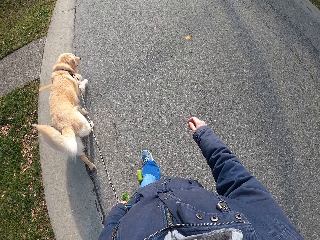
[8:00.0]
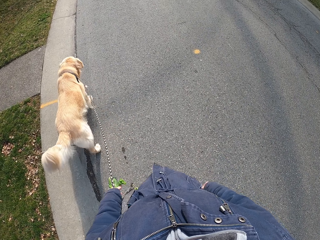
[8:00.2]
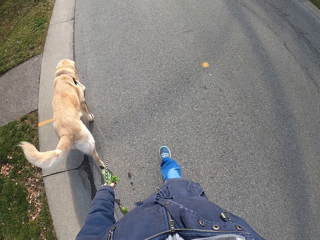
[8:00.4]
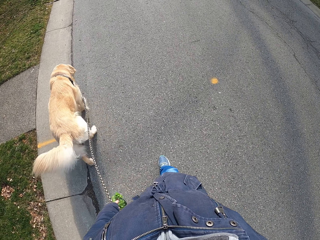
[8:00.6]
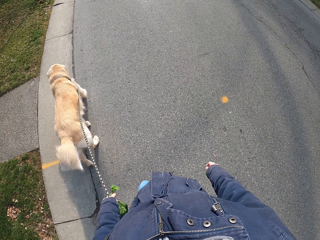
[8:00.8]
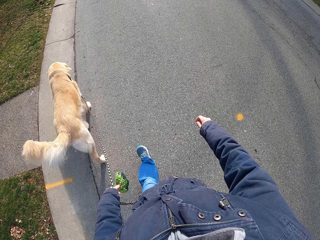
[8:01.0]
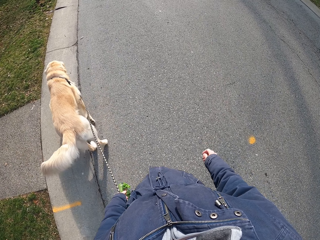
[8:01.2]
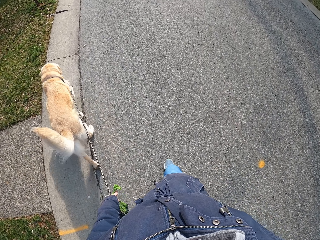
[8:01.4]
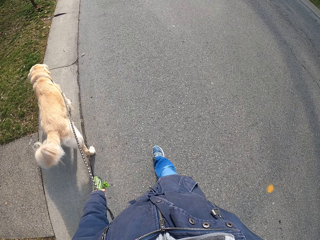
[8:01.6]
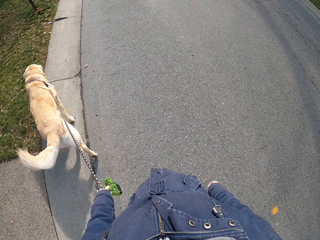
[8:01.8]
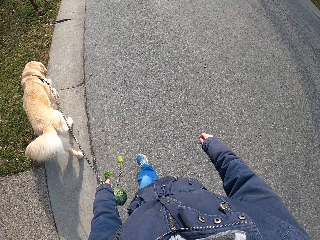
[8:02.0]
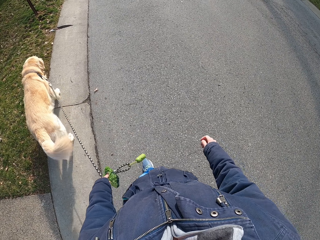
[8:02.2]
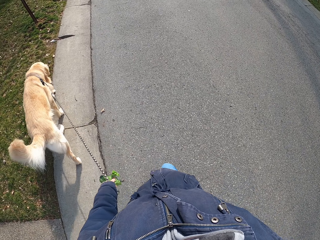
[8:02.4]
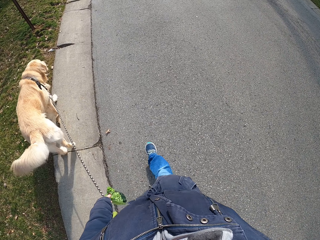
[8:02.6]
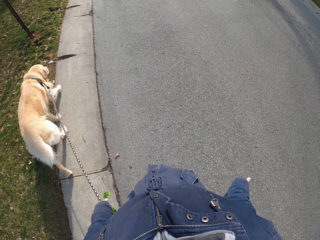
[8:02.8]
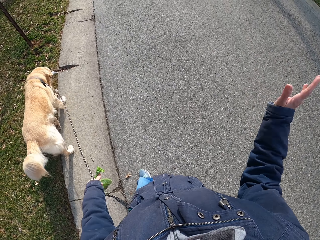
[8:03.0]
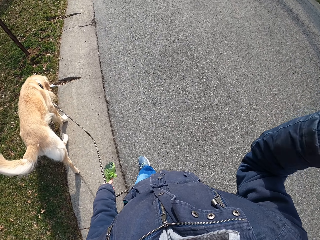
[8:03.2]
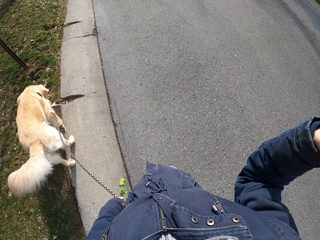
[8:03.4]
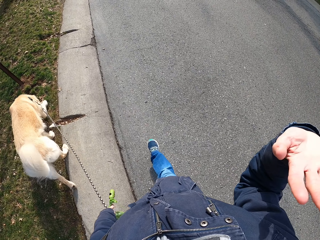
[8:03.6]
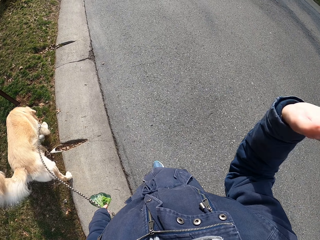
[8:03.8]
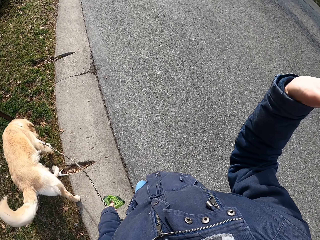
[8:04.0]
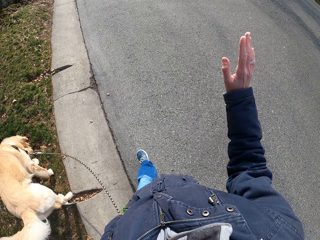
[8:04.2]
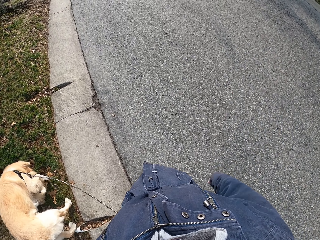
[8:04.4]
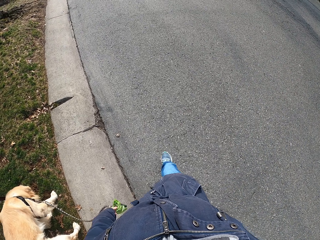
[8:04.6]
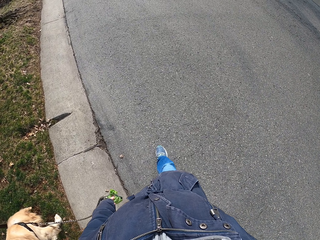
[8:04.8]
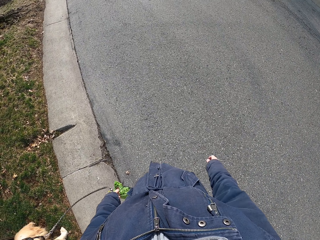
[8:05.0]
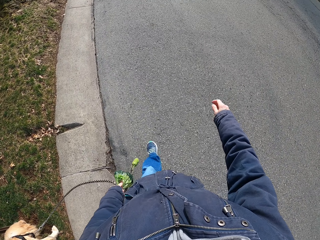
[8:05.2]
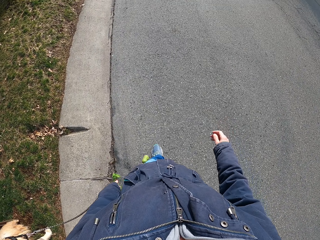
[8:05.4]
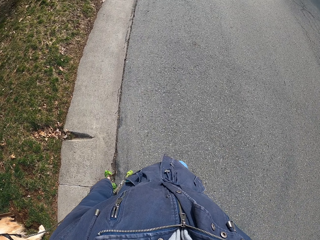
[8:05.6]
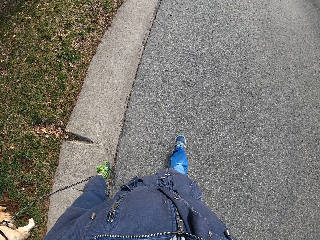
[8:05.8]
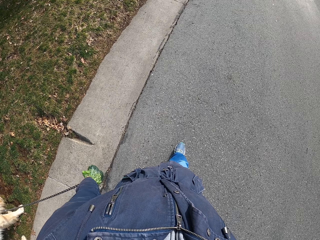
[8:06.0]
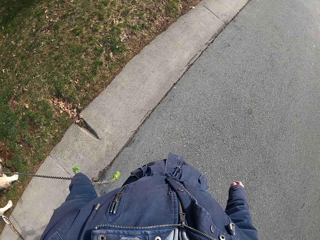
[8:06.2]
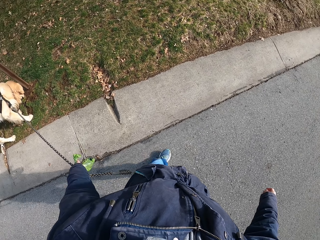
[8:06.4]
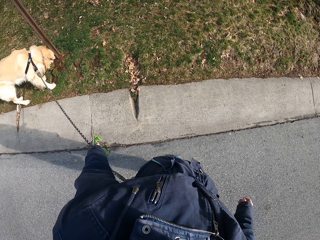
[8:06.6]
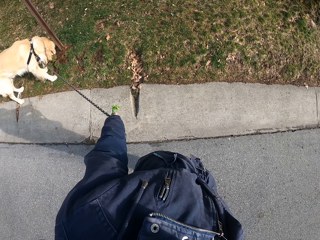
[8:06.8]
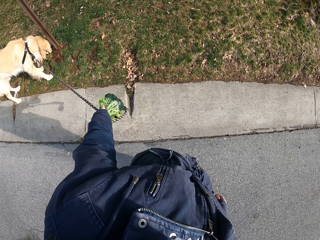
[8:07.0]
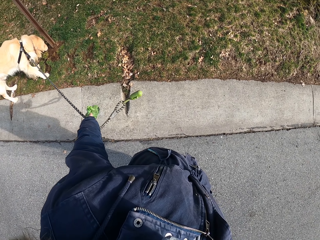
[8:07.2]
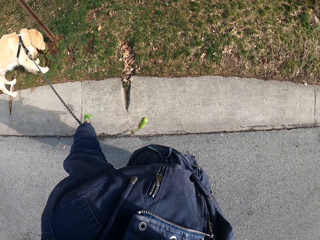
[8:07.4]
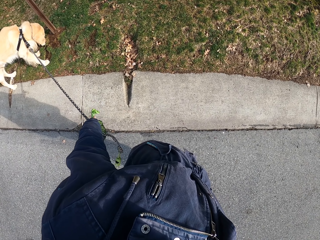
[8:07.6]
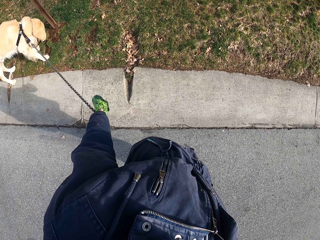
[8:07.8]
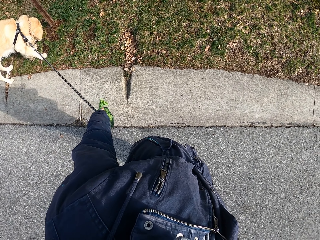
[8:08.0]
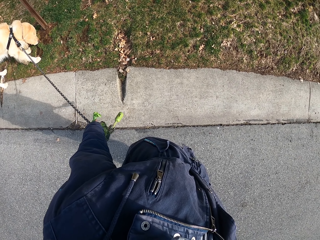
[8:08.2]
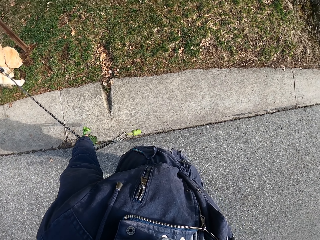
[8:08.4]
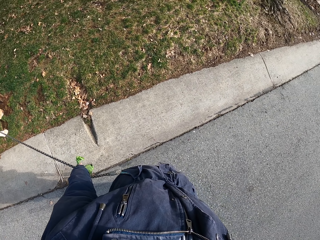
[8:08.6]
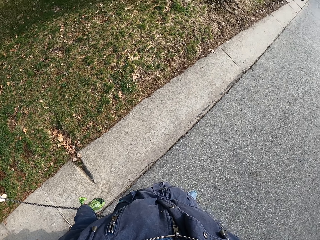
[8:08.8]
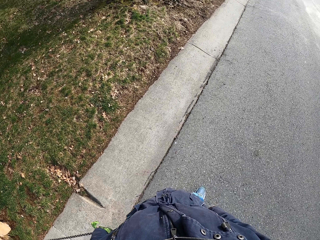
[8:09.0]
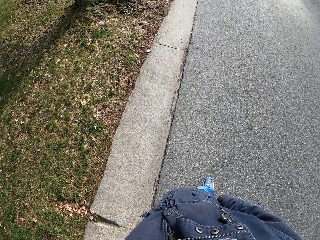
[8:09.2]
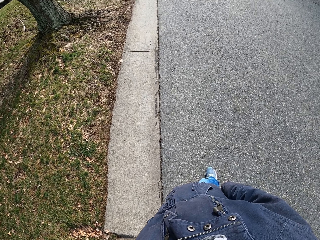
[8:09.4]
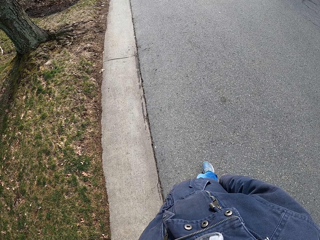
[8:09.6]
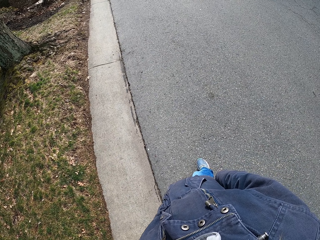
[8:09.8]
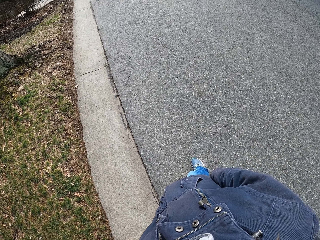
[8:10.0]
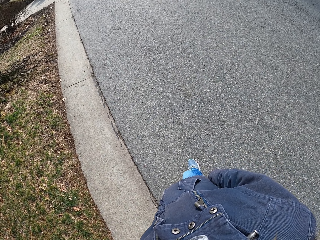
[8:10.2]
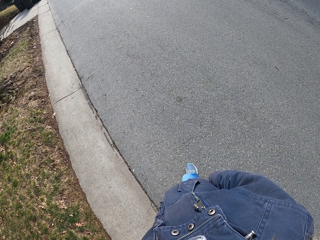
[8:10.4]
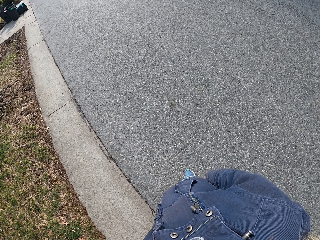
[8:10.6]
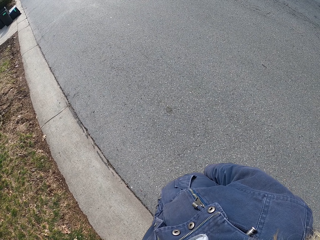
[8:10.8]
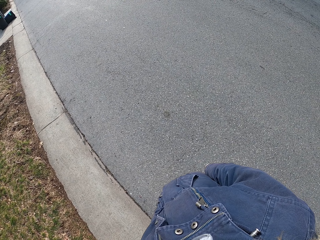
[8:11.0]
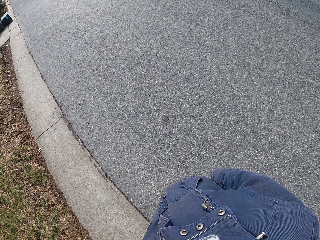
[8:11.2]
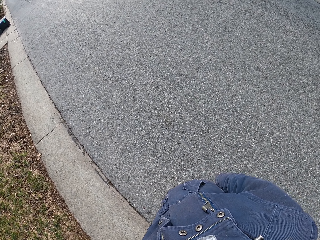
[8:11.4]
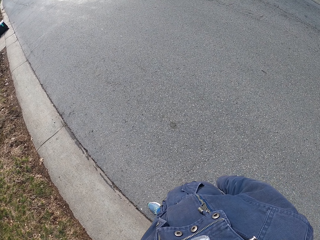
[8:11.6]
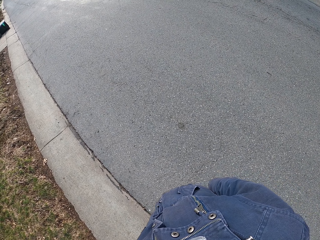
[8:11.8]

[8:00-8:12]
The camera wearer raises the right hand. They swing the right hand. They wave. They walk on the road. They stare at the dog. They stop. They look around. They stare at the road.

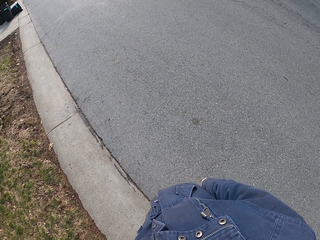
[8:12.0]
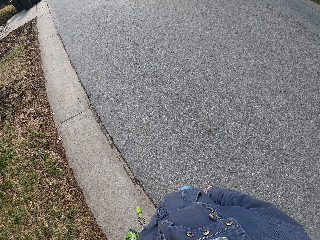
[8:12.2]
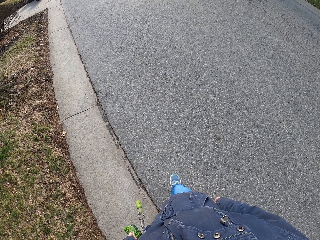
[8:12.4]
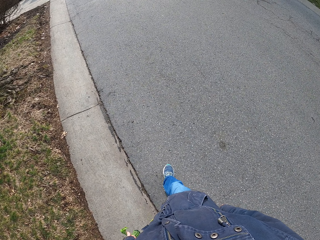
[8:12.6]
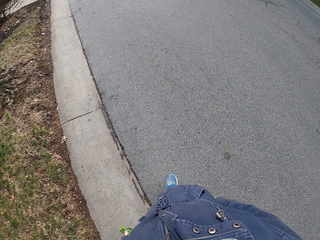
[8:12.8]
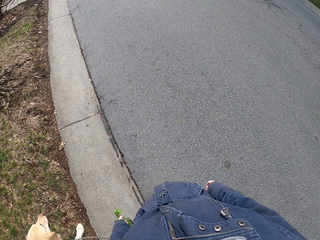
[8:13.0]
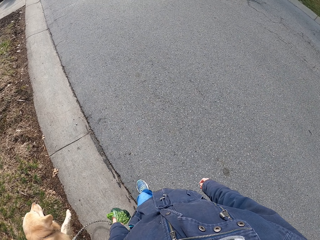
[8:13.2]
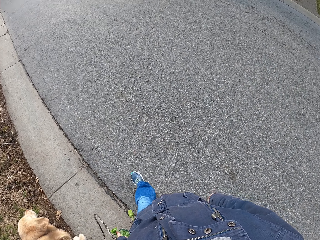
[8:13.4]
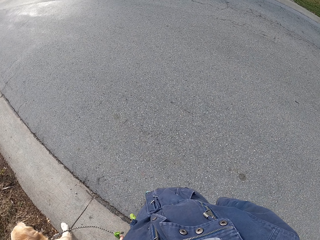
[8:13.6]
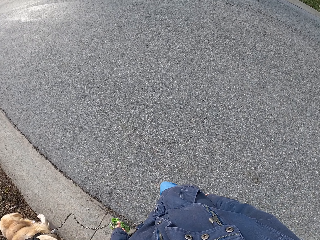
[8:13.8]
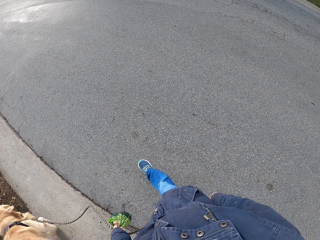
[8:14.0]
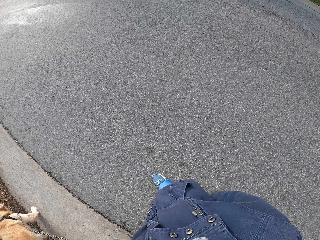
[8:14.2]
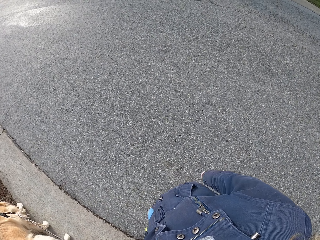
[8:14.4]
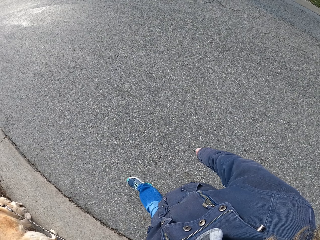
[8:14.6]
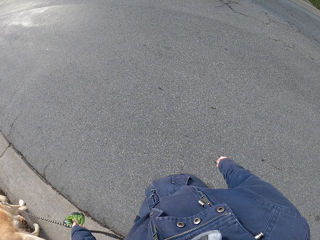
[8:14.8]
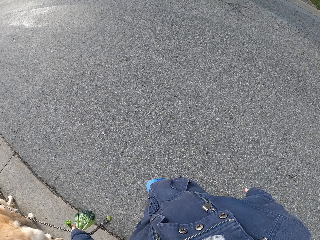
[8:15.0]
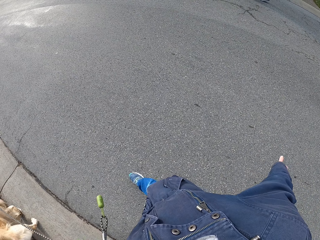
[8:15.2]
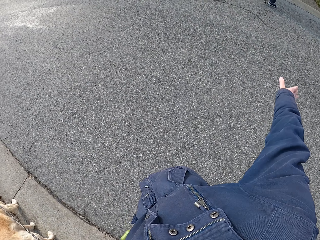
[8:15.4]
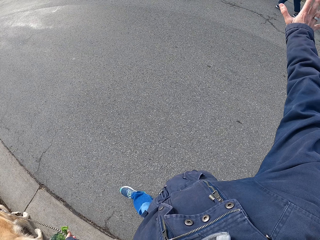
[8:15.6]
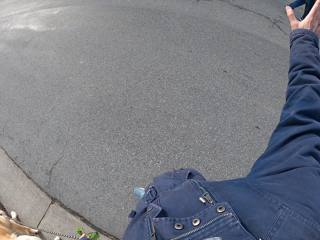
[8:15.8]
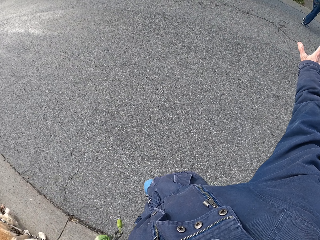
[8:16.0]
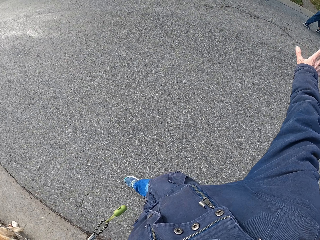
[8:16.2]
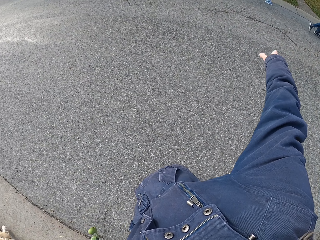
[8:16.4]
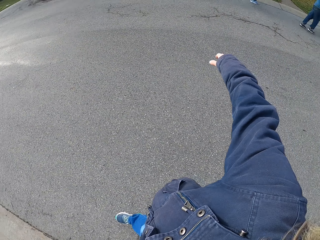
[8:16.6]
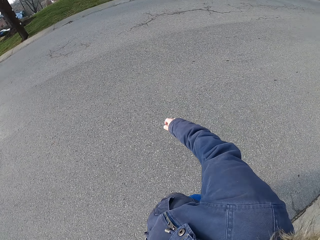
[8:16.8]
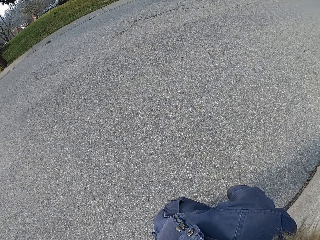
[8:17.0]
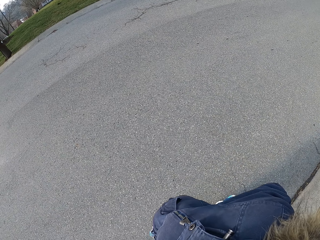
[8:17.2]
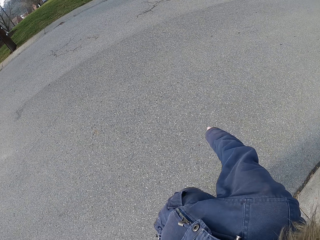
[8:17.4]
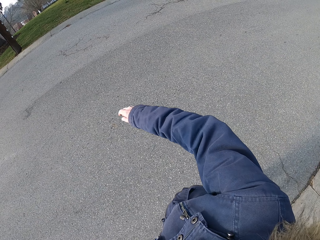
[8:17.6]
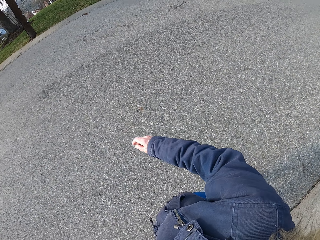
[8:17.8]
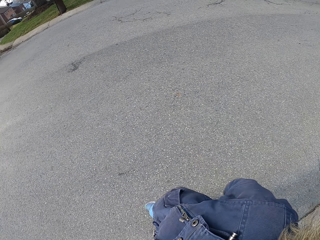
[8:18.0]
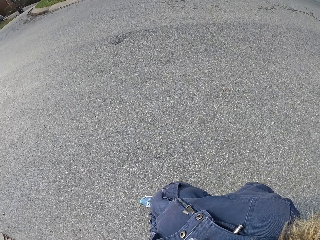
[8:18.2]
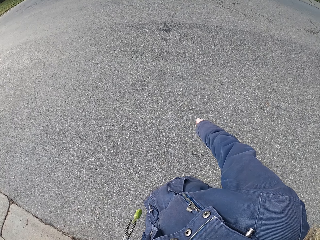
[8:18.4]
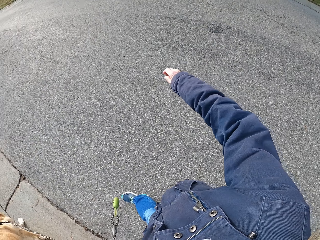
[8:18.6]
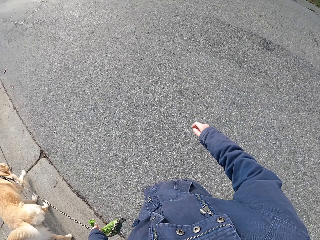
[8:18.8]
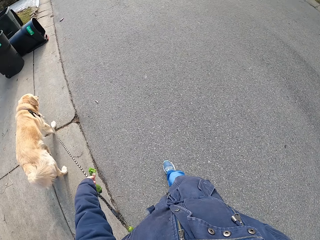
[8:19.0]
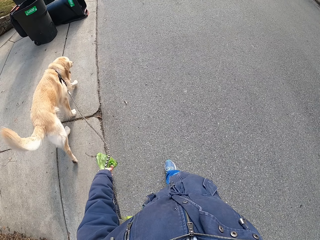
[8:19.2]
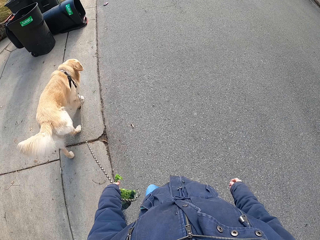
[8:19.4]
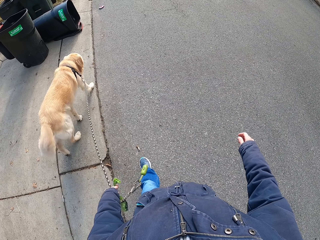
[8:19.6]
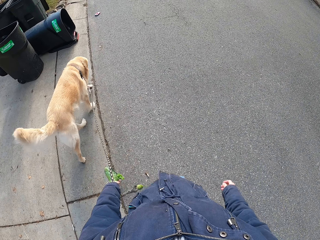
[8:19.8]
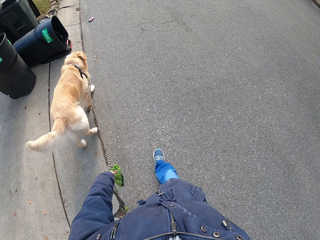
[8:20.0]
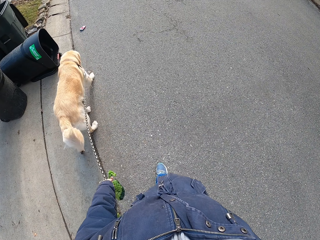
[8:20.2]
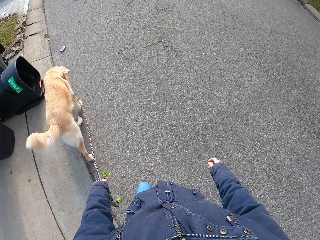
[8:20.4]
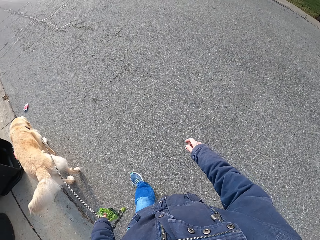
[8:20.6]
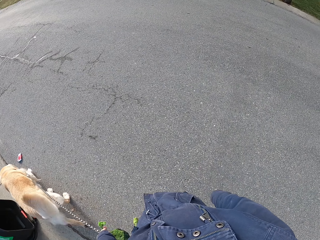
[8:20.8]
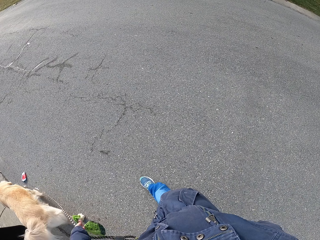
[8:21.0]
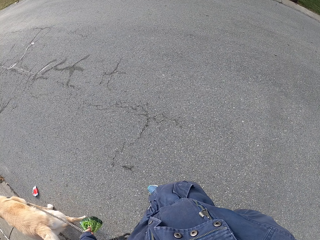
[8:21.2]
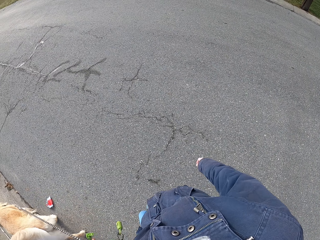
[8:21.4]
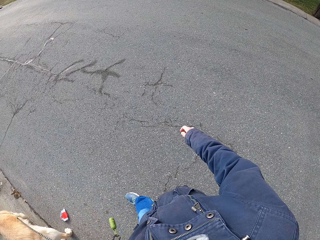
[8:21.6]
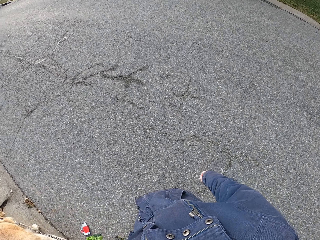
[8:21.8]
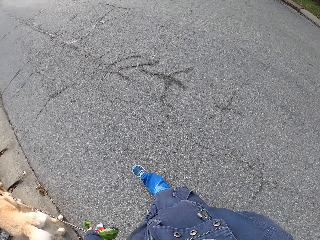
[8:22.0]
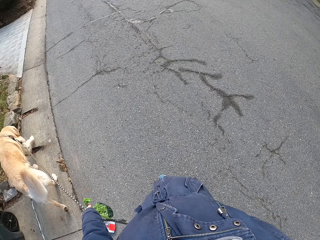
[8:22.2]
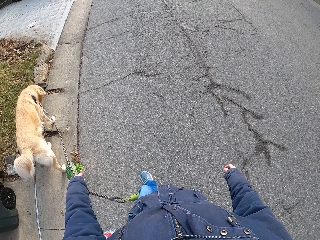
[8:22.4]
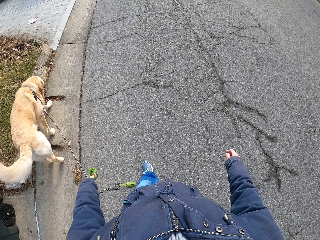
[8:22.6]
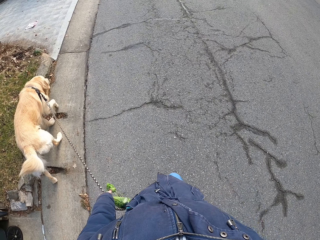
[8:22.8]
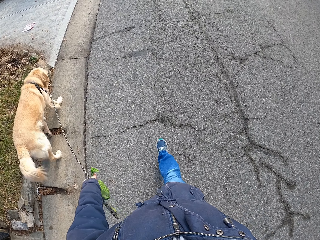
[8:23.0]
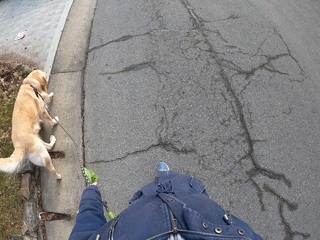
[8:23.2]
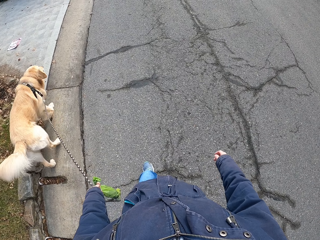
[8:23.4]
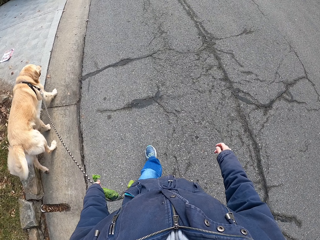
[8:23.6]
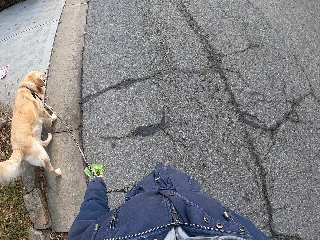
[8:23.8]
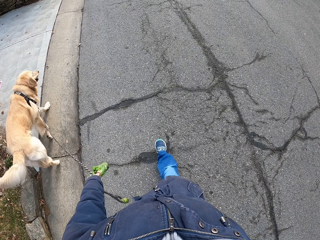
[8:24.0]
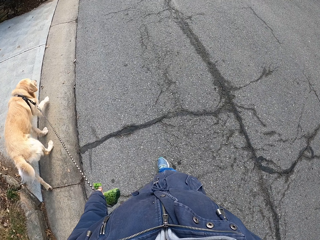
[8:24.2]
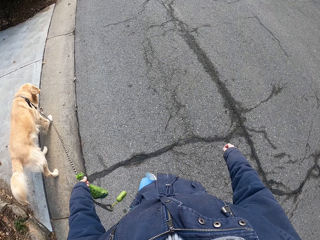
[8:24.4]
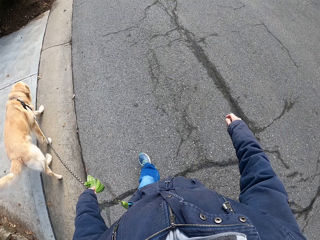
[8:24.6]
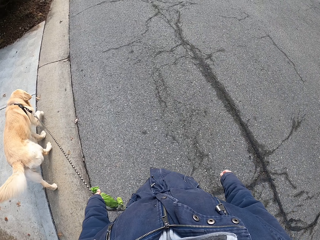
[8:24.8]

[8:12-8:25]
The camera wearer walks on the road. They raise the right hand. They wave. They walk.
